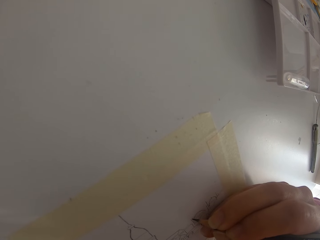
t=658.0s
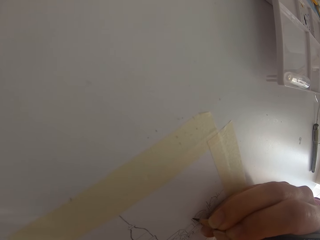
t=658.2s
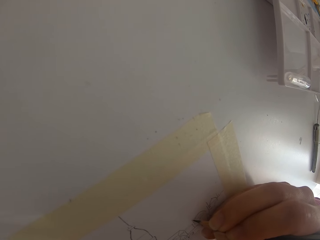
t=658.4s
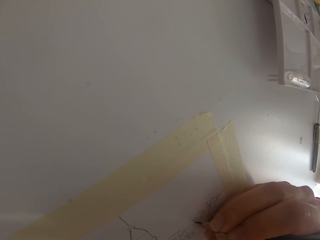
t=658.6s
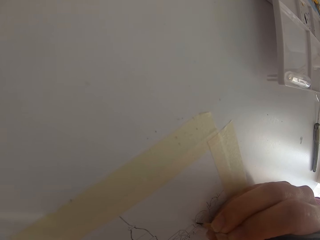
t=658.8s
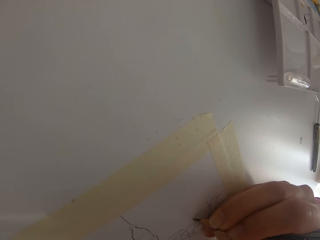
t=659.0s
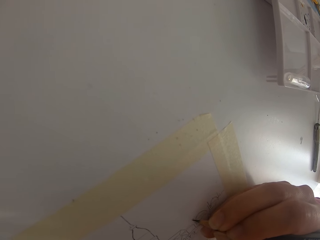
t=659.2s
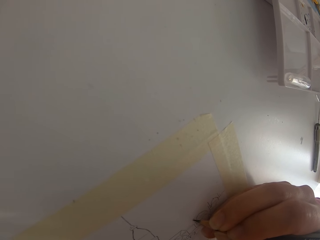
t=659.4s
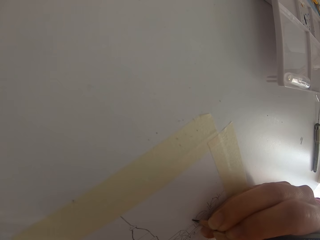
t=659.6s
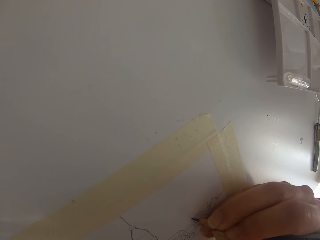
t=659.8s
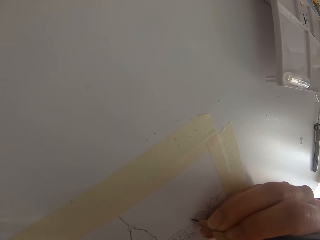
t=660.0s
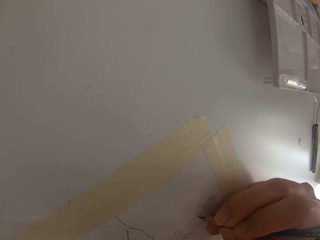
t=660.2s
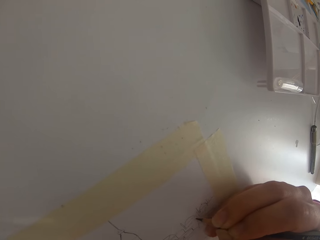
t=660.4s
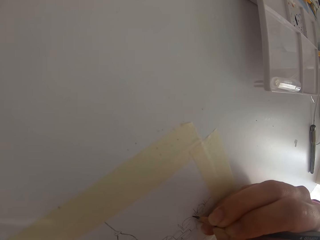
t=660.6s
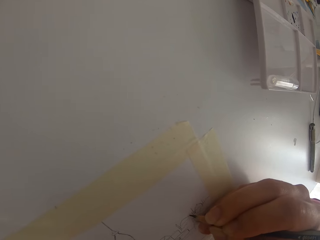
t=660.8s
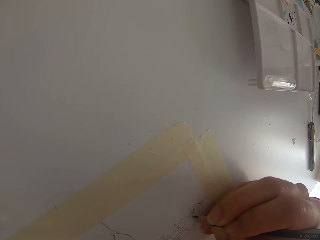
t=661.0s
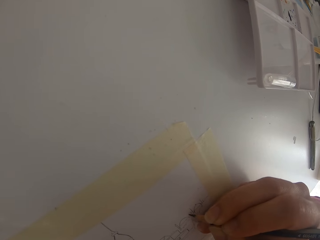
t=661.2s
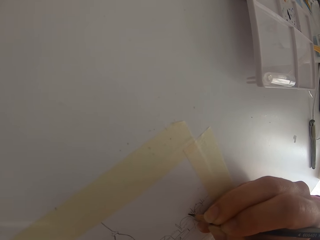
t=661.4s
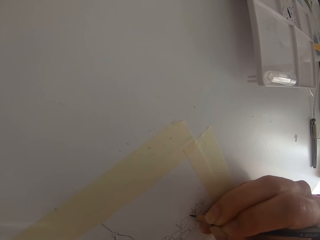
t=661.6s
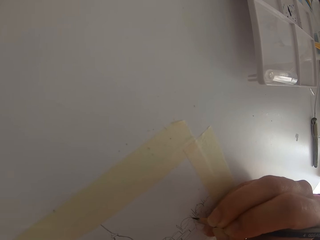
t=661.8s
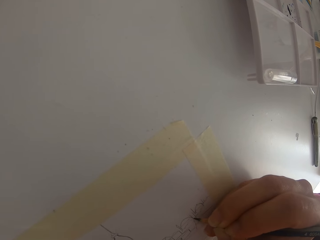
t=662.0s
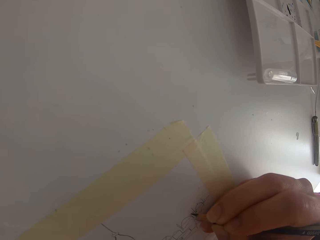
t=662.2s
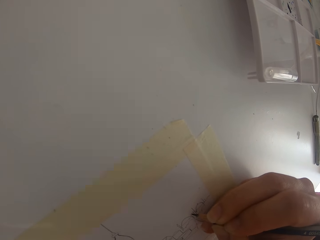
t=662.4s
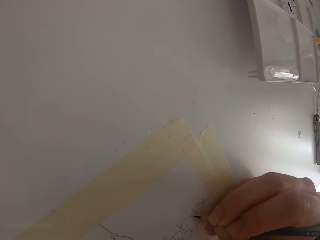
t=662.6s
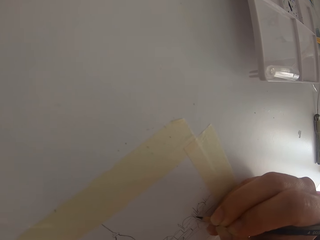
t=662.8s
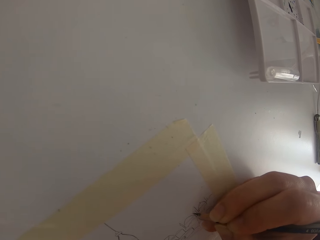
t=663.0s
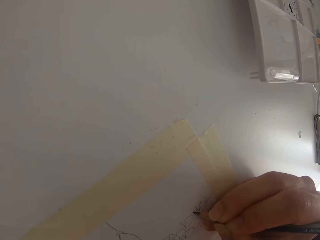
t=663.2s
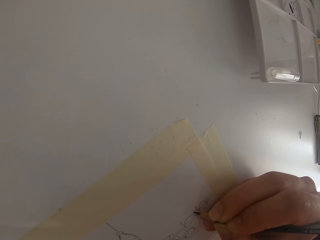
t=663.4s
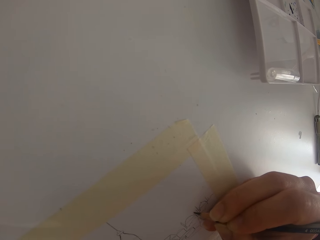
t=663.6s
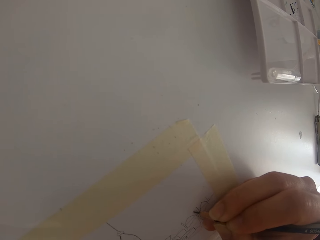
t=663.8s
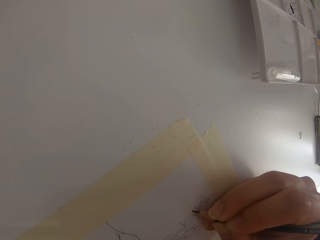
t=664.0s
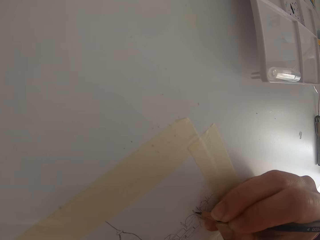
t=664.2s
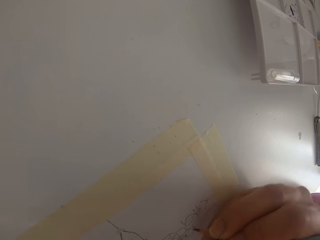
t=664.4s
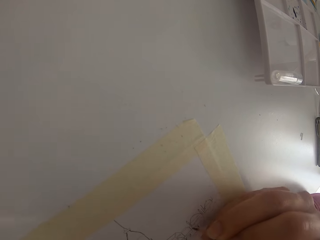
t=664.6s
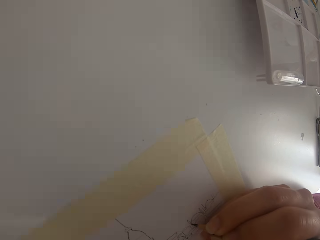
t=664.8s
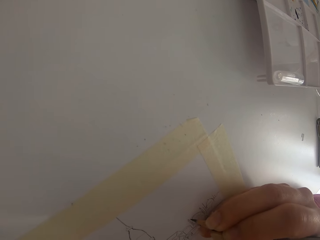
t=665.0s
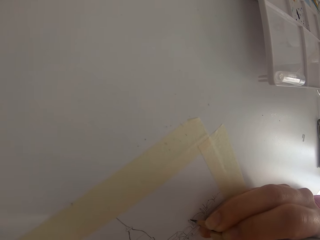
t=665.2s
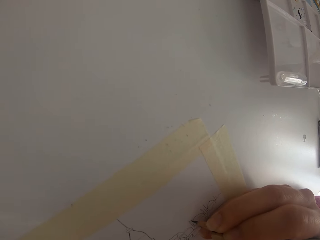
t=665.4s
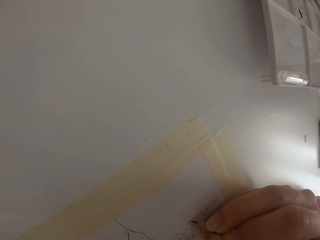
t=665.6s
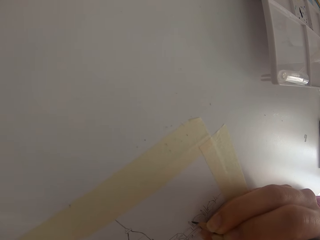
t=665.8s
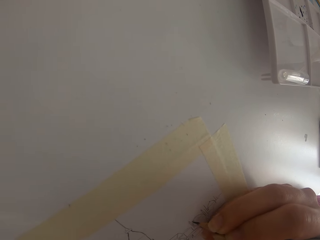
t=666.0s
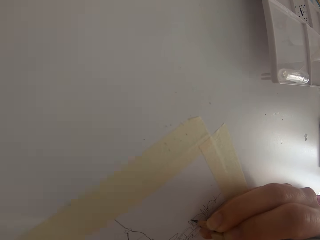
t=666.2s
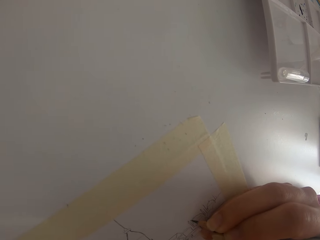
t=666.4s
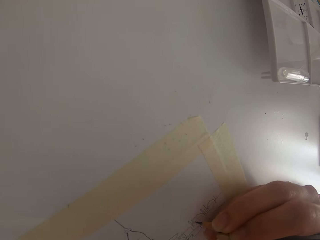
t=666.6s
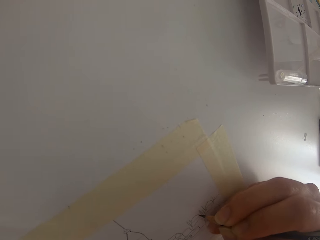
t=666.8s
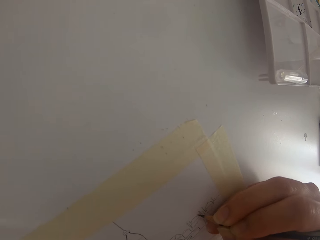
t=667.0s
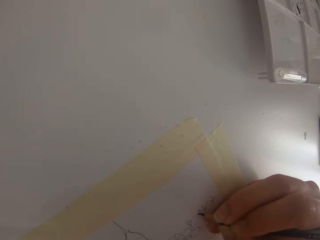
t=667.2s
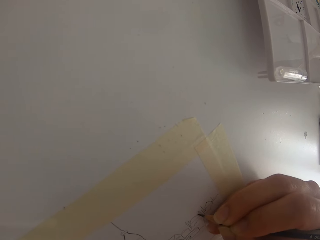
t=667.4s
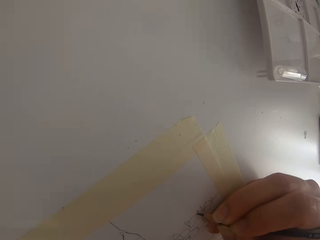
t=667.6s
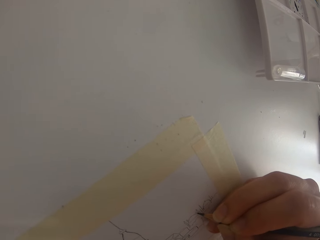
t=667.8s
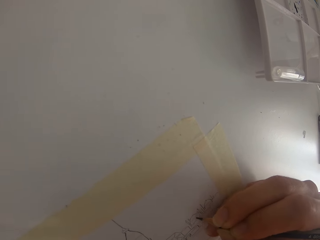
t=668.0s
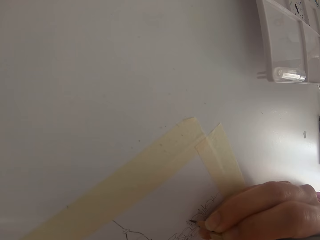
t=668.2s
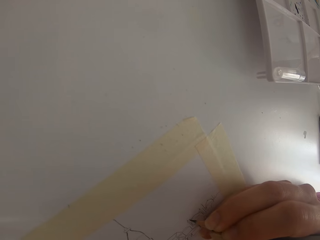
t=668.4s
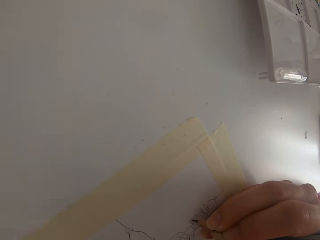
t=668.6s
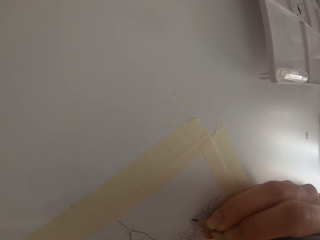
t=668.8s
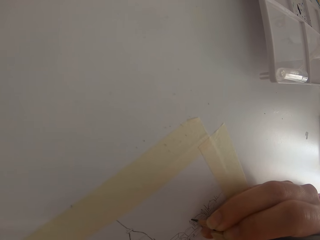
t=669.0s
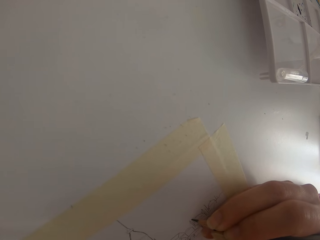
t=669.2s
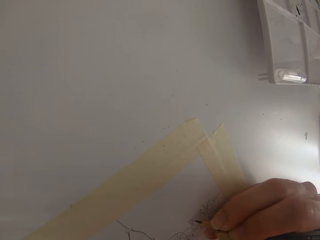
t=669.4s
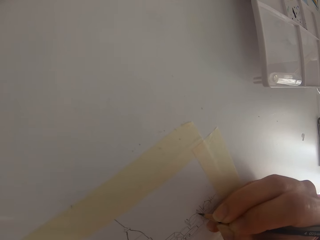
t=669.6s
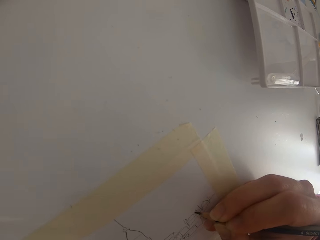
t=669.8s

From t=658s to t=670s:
The camera wearer draws on the paper. They draw on the paper again.

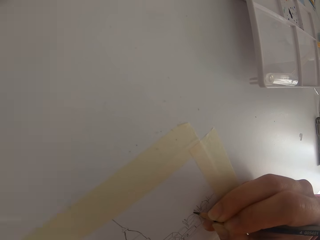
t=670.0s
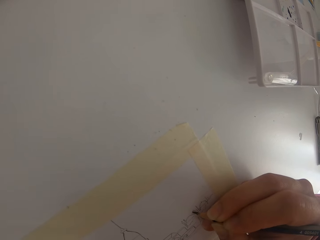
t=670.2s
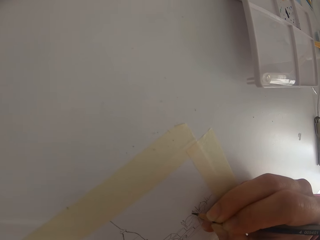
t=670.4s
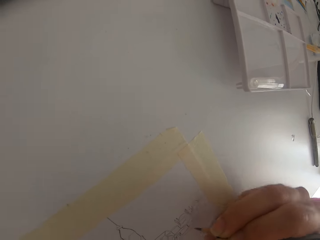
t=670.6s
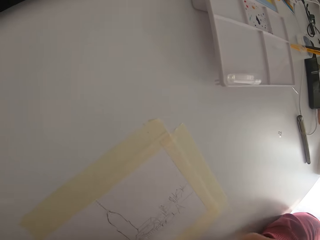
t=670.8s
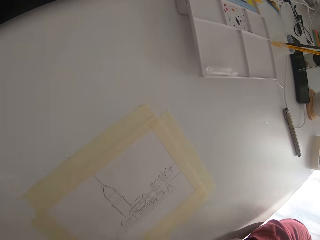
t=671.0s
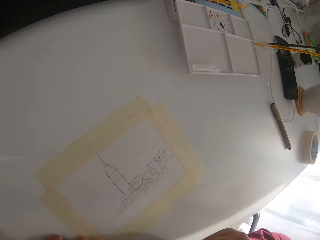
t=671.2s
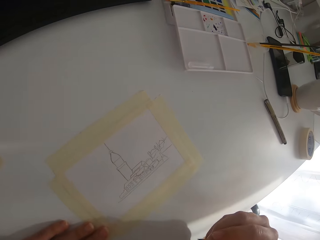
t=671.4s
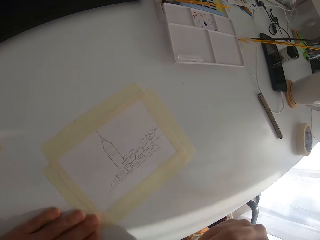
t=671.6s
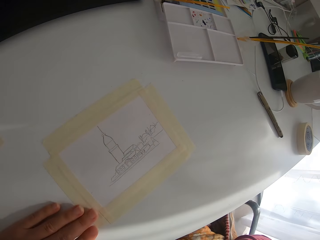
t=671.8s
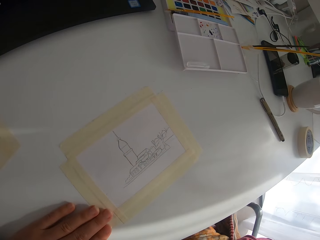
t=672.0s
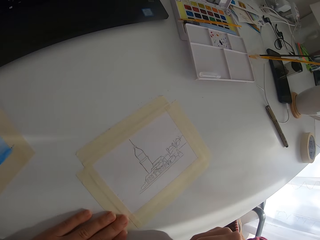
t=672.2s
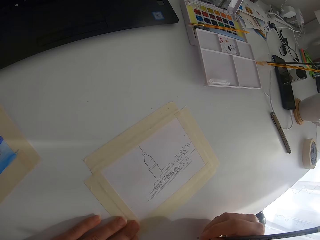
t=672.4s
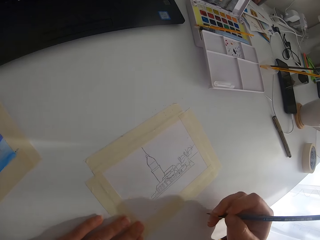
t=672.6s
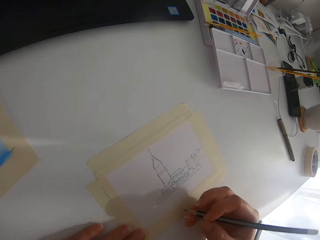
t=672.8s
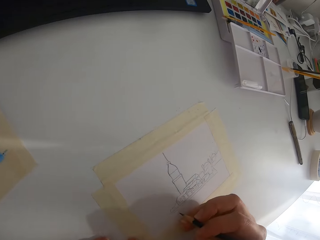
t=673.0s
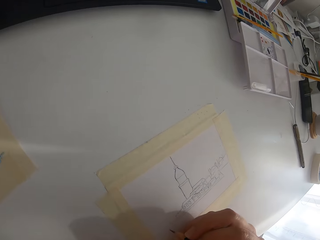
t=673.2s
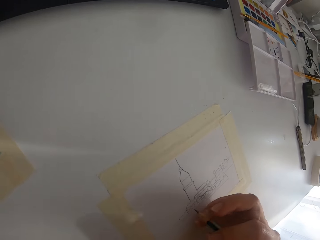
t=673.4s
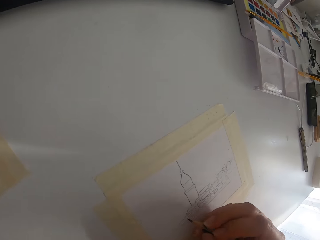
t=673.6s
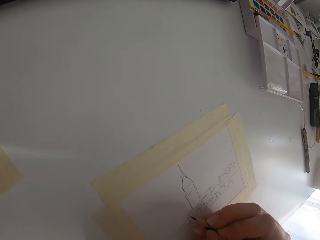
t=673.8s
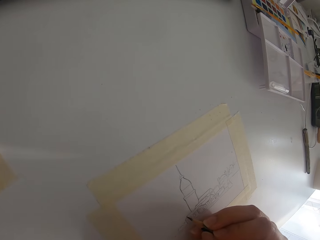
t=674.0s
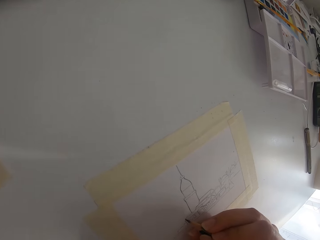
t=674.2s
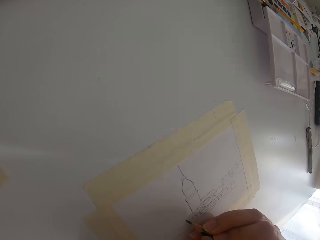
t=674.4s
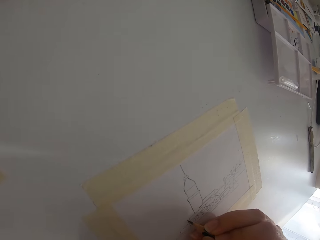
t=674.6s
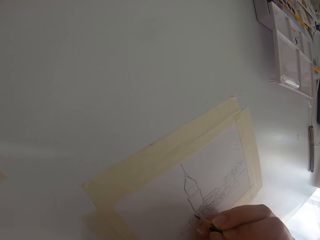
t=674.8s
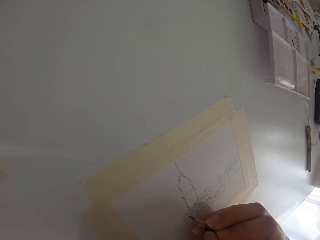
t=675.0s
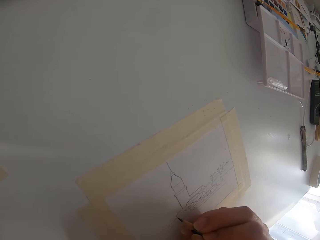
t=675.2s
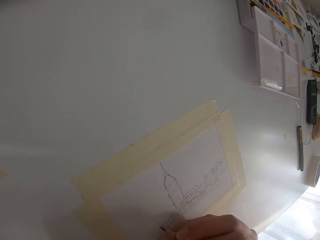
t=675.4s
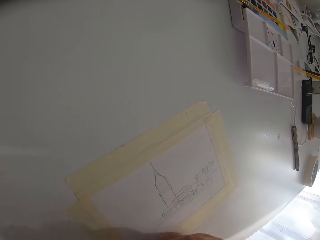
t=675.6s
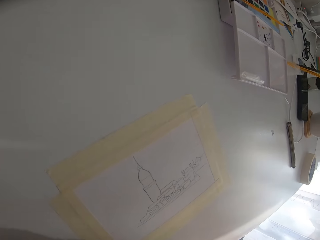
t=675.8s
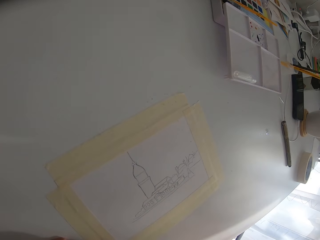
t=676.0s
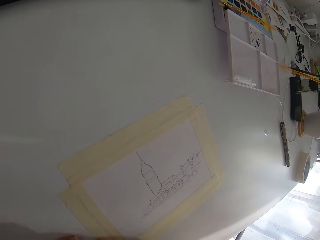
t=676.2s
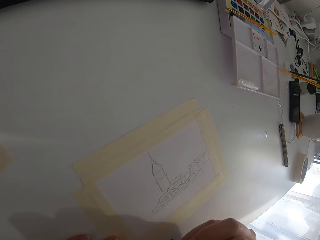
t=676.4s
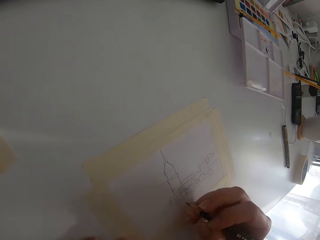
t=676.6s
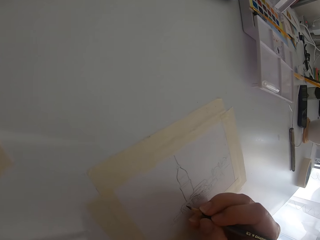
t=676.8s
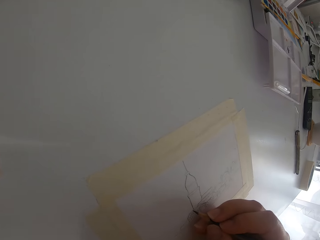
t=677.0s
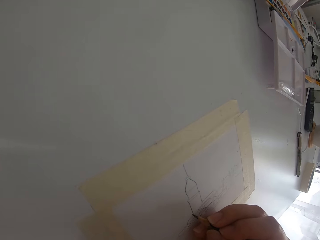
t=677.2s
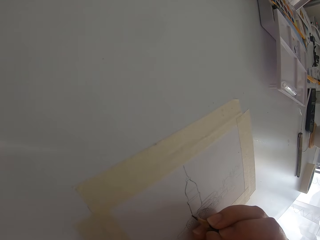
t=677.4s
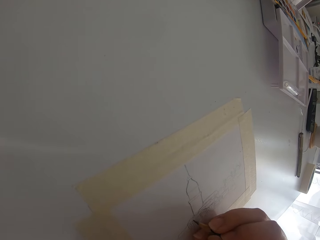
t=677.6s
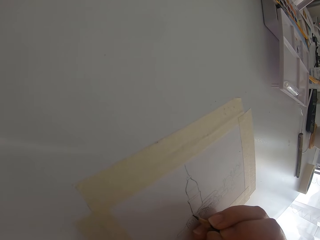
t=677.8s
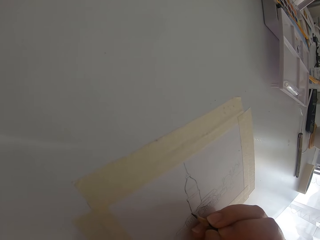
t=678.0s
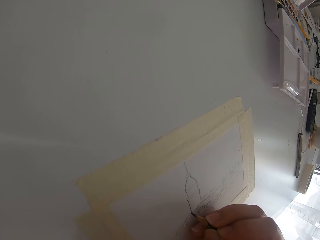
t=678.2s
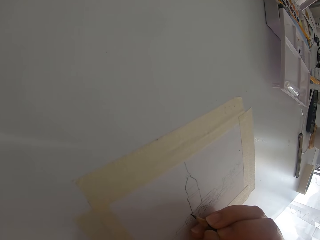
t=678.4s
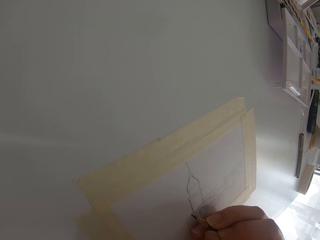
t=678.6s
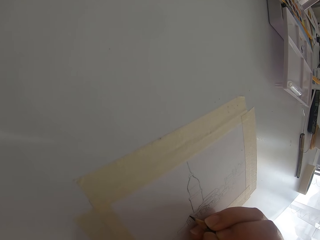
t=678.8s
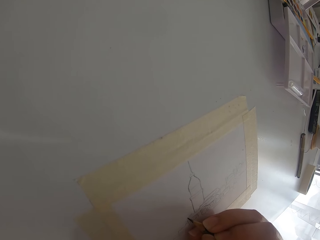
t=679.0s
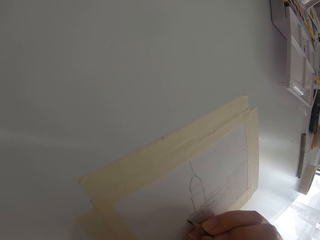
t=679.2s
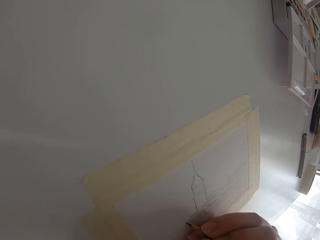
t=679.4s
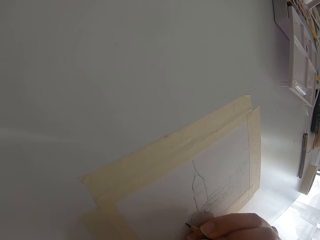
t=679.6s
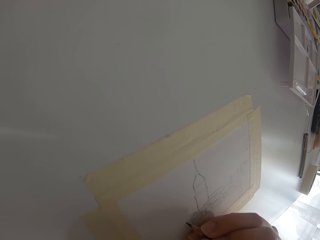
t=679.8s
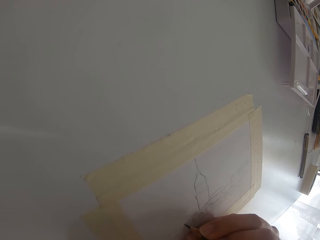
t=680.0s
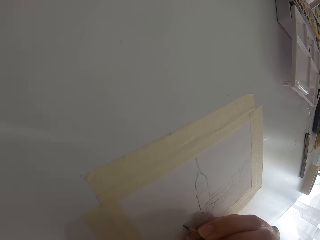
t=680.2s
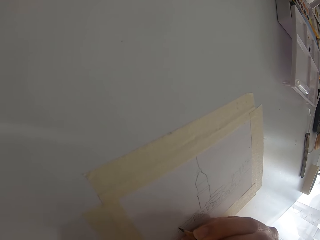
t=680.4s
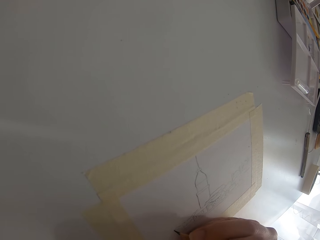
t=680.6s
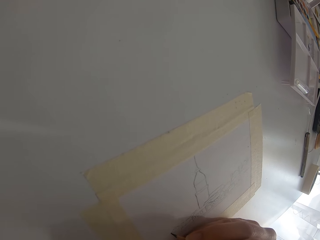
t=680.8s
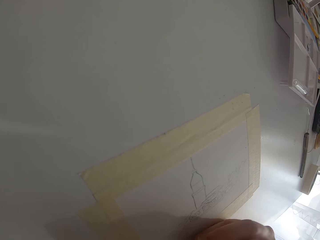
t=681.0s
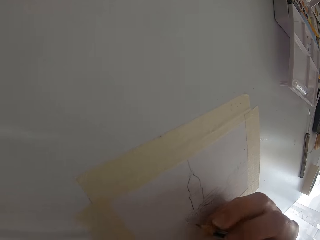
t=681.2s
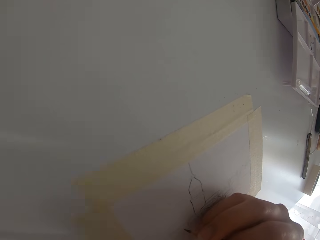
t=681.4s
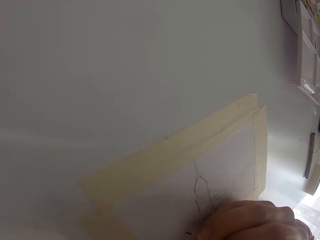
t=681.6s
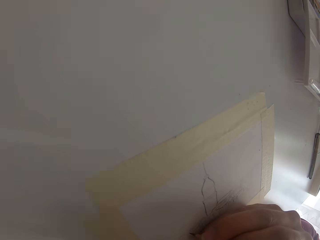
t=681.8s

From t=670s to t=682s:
The camera wearer lifts up the right arm. They look at the picture. They draw a picture. They draw on the paper.
